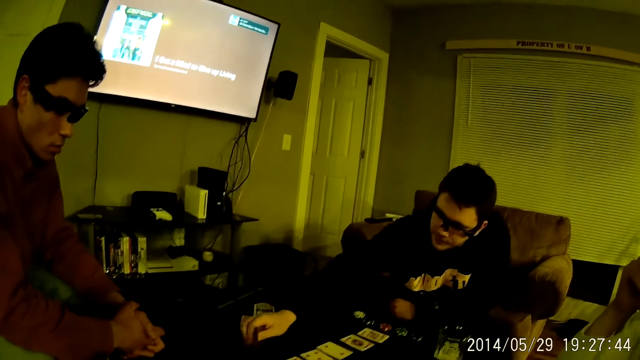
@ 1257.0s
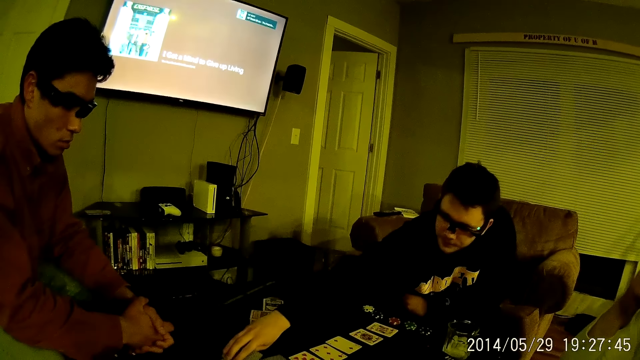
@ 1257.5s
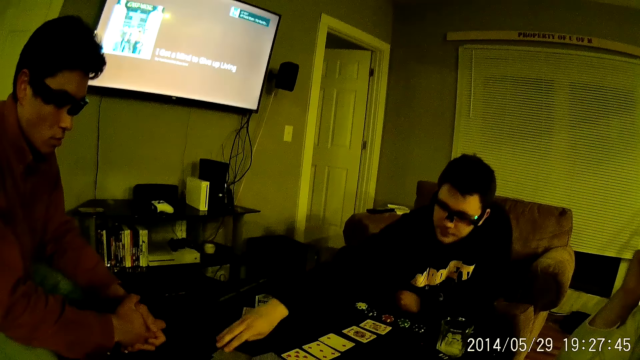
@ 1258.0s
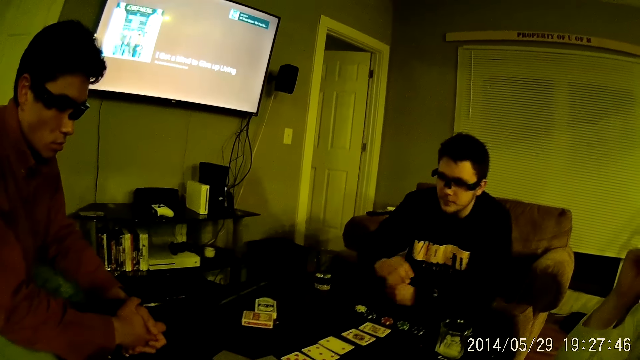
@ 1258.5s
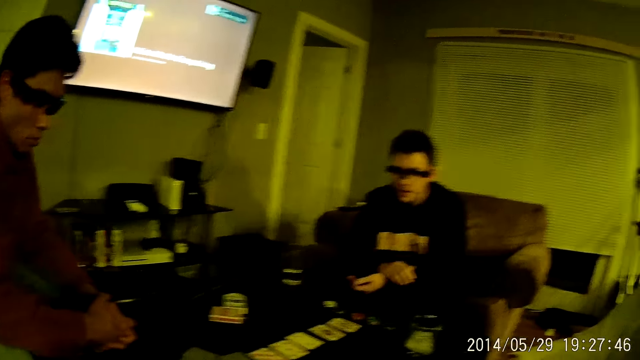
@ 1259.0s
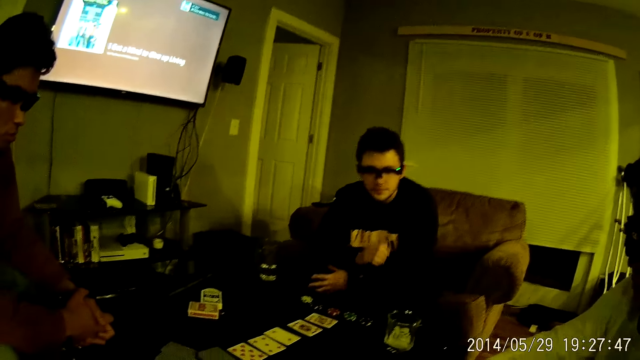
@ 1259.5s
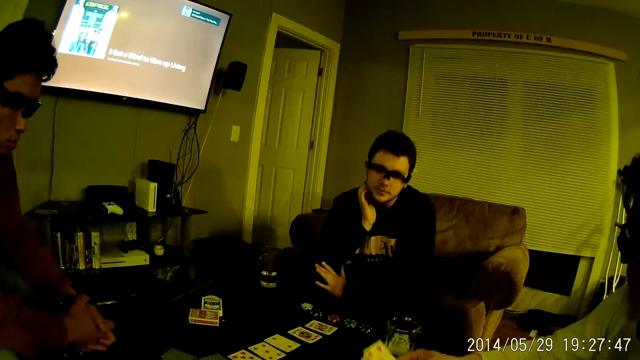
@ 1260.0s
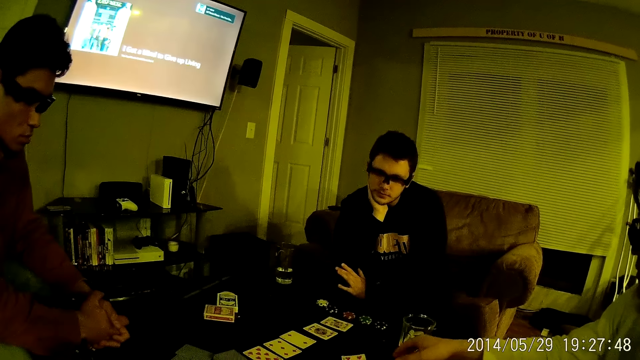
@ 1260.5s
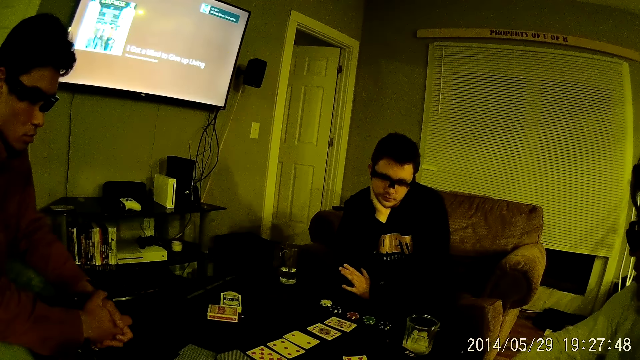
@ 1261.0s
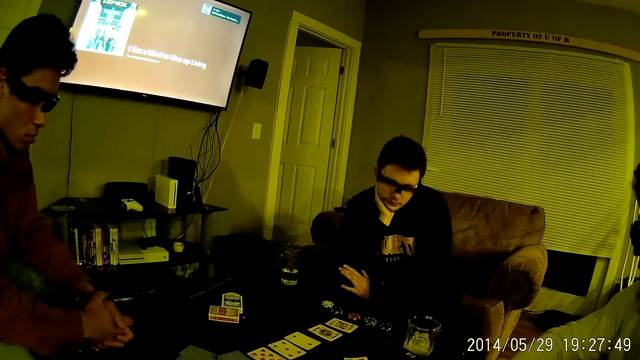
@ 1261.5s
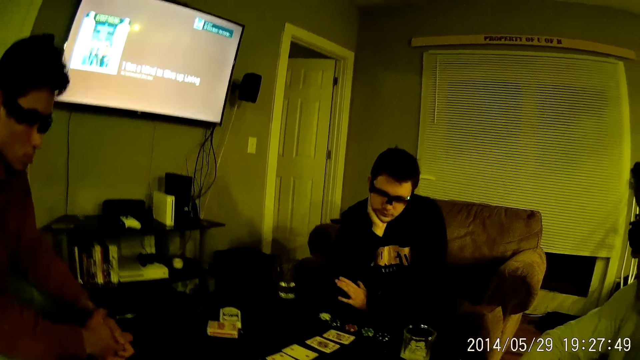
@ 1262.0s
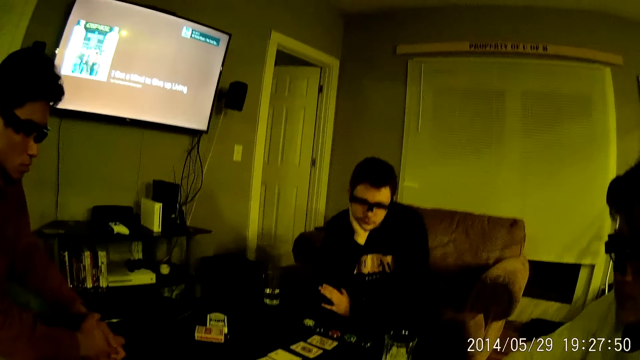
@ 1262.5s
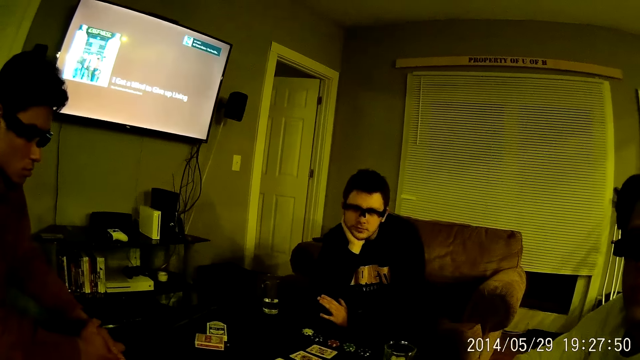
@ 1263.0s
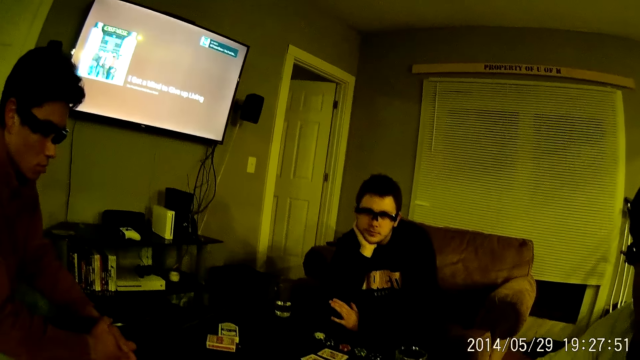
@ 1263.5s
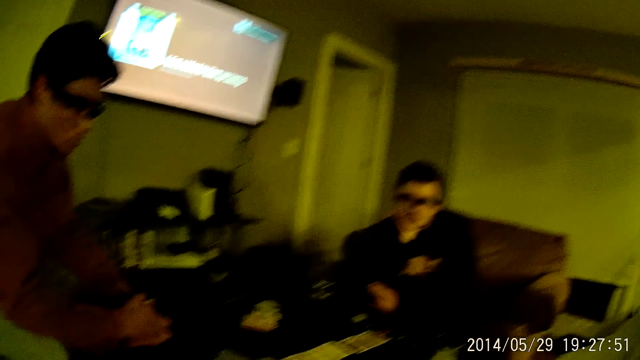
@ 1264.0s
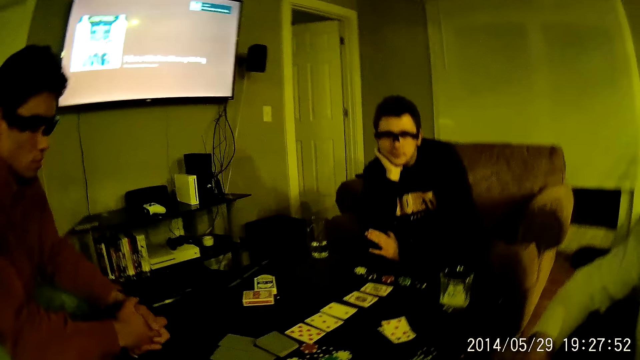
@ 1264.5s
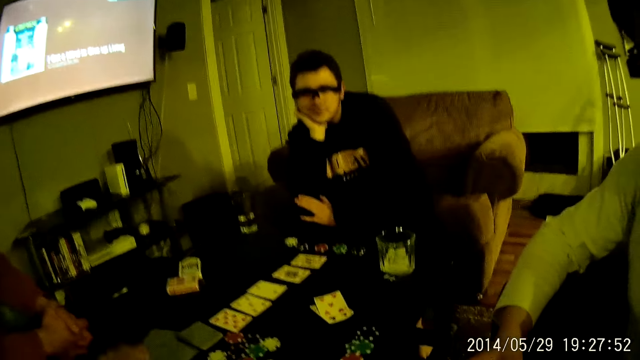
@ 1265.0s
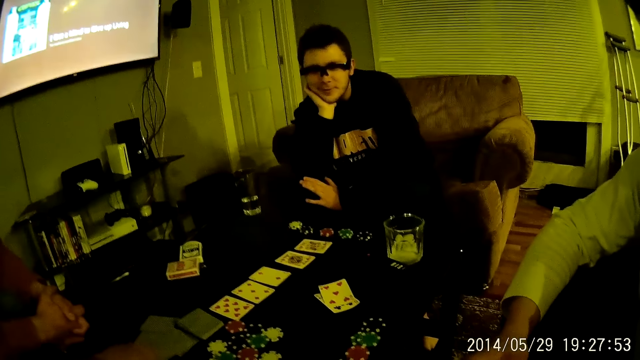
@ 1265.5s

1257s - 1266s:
A man drops the cards in his right hand on the table. The man touches his face. Another man drops the cards in his right hand on the table.

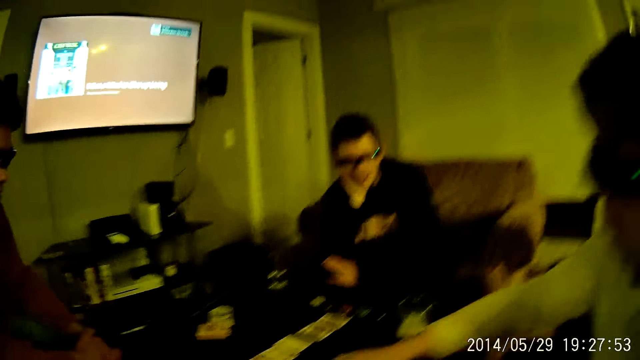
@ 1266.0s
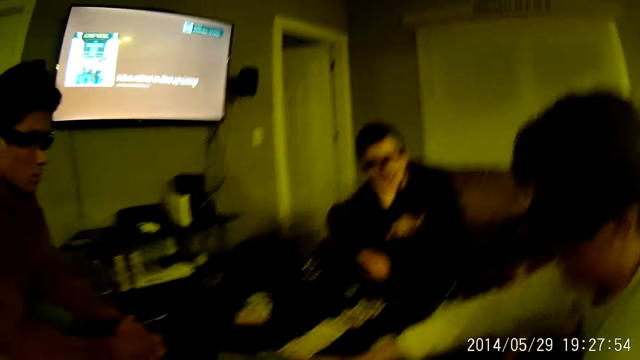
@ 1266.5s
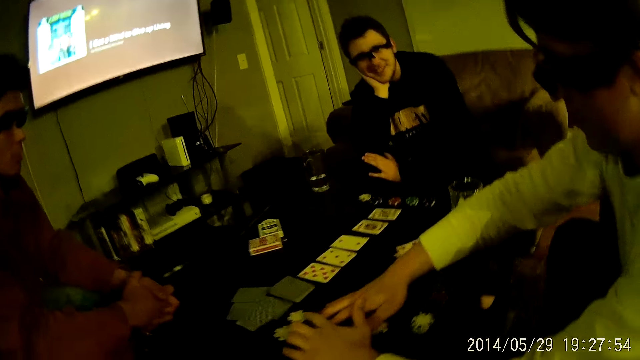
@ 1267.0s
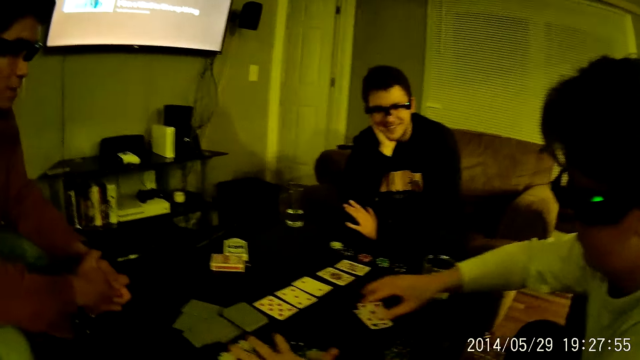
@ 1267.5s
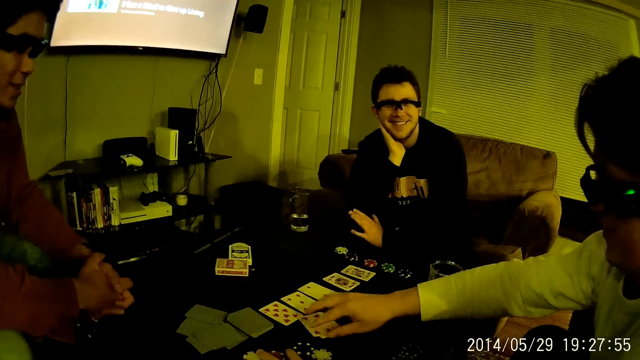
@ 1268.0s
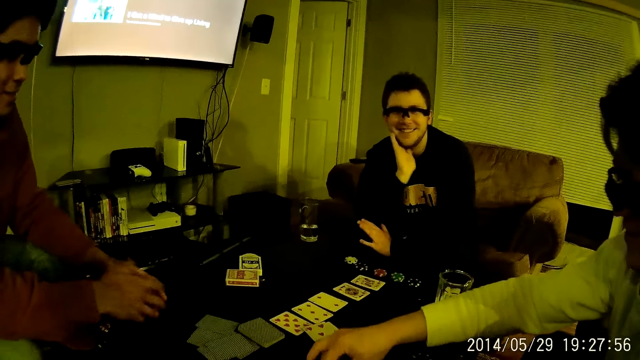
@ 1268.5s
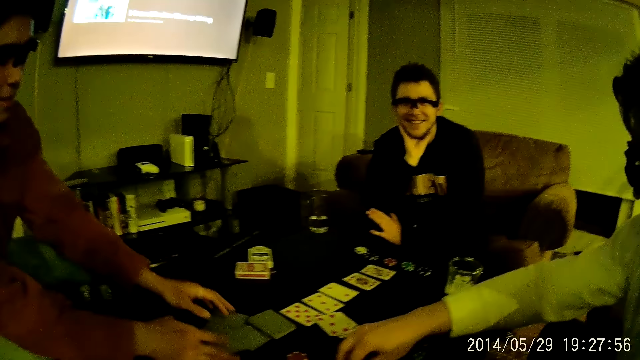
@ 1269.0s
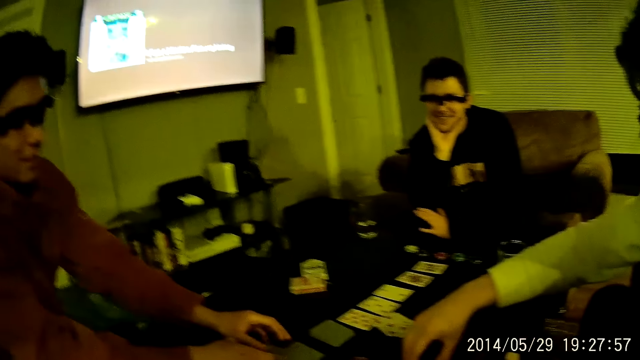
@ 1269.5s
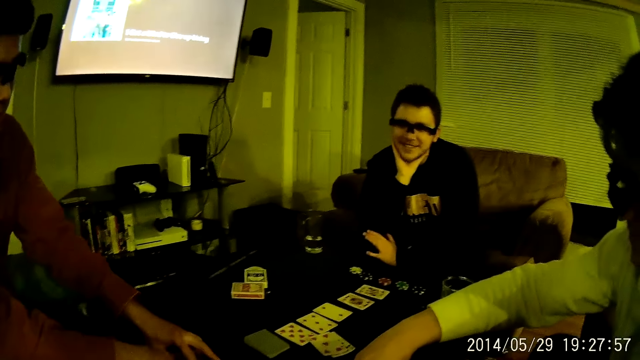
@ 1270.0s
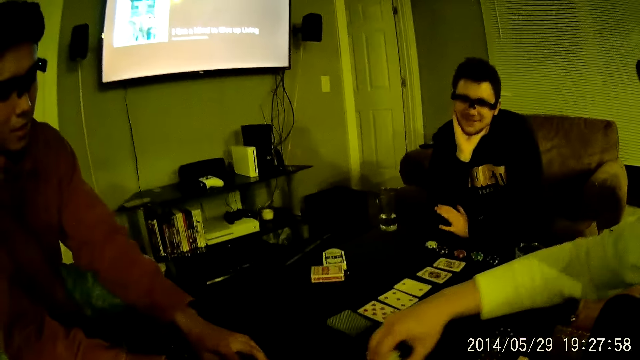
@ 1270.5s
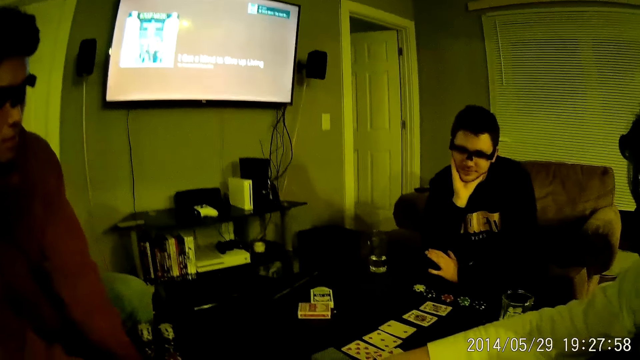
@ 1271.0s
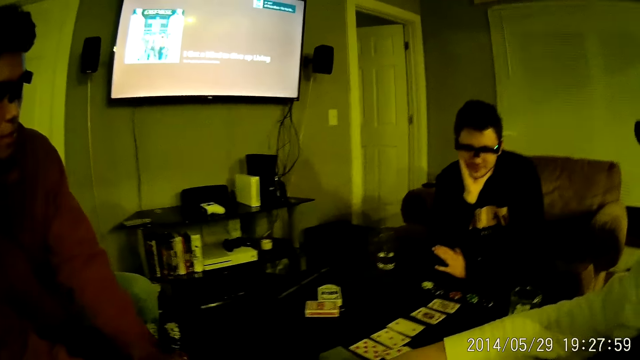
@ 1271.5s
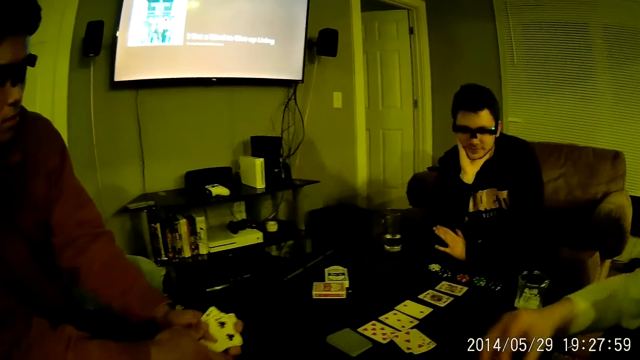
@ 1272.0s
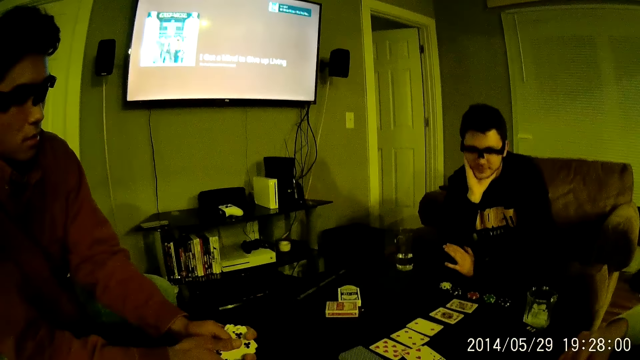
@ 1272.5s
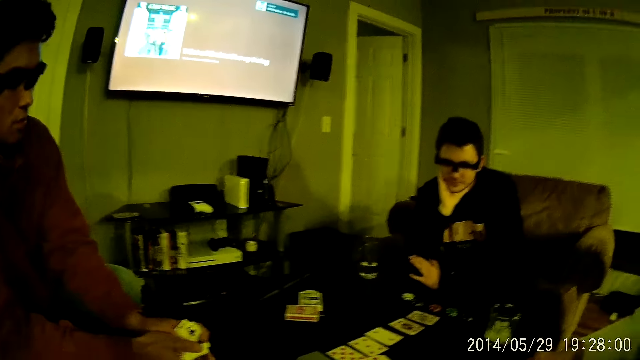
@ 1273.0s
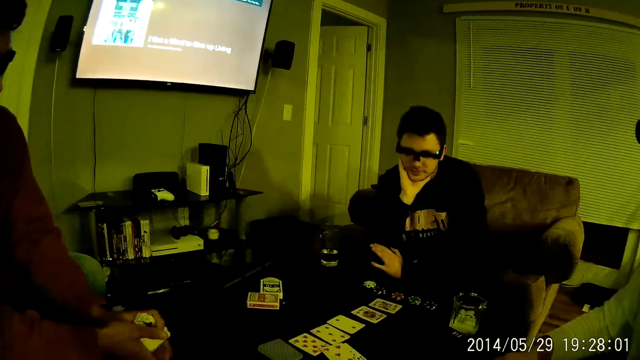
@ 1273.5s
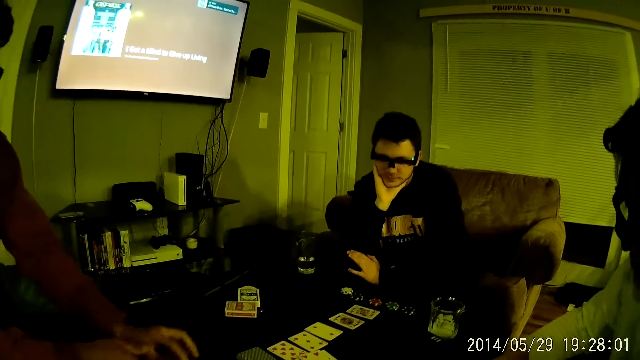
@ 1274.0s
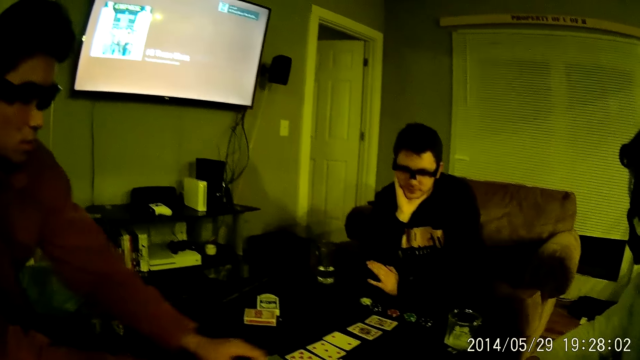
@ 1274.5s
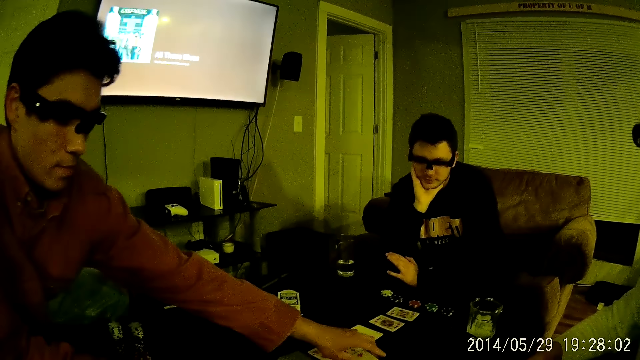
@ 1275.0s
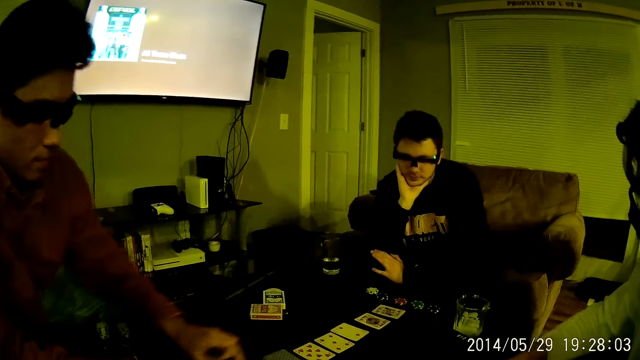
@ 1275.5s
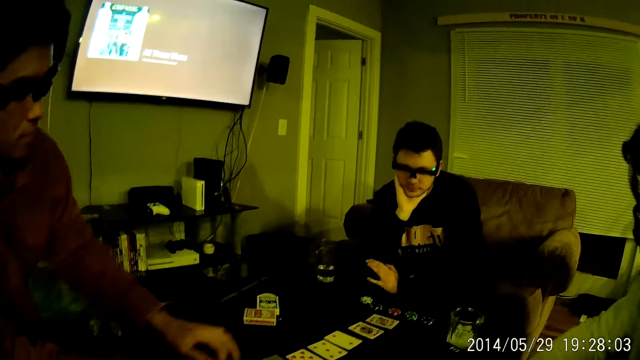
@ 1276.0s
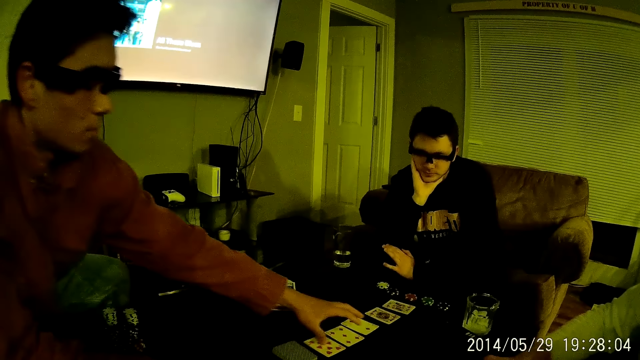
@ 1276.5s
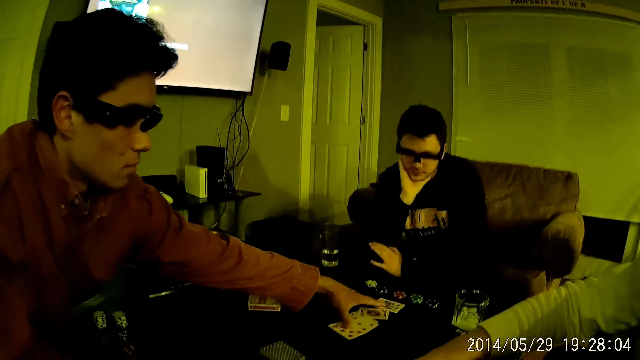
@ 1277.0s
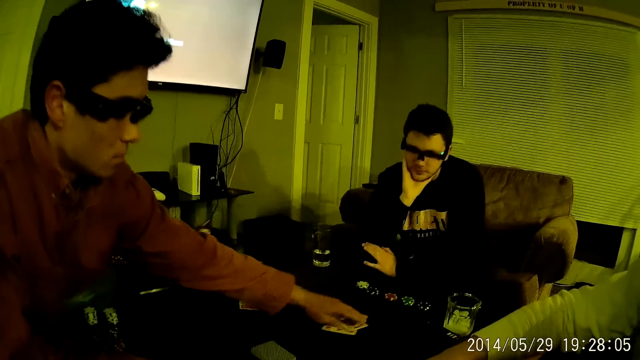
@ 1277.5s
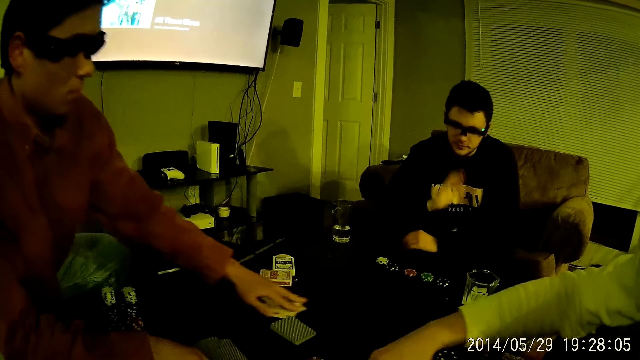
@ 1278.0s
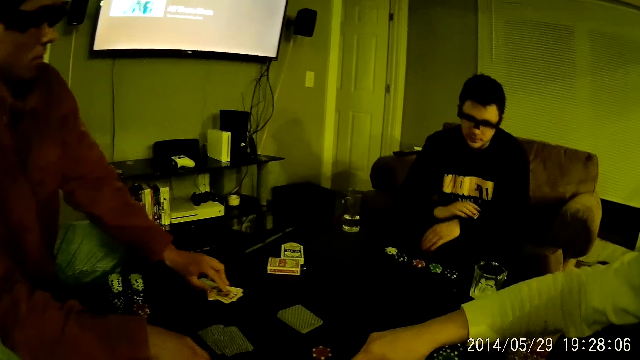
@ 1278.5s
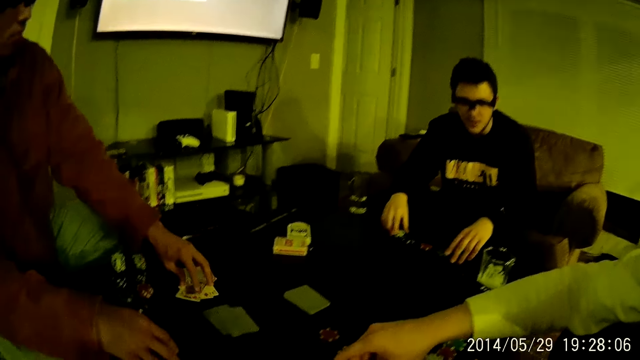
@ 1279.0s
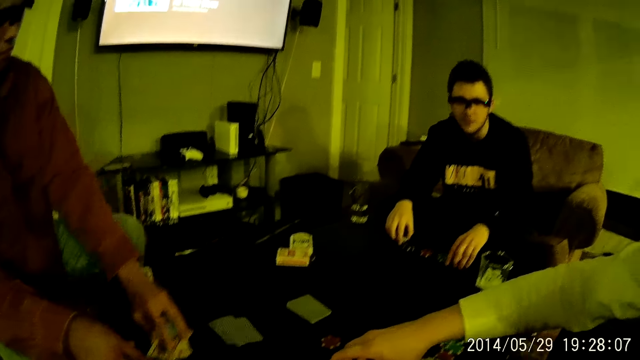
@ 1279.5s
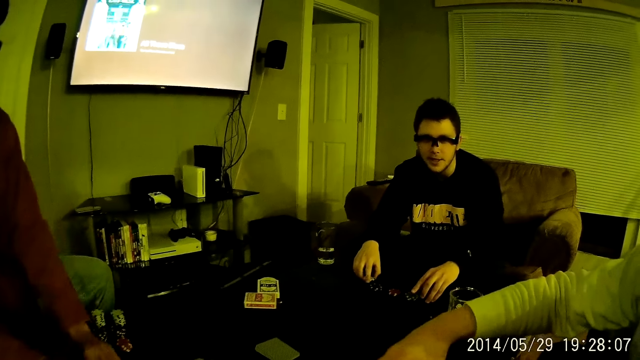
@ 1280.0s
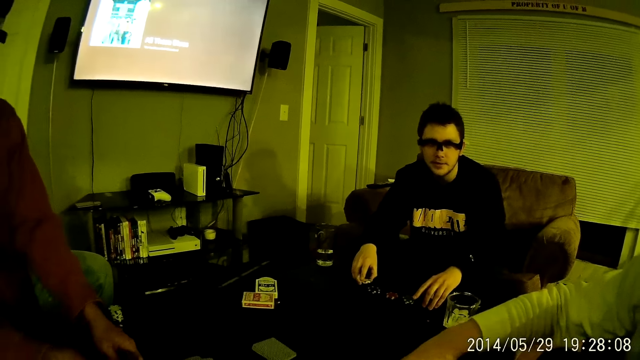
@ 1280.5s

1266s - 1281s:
A man talks. Another man laughs. The first man packs the chips on the table with both hands and adjusts some cards on the table forward with his right hand. A third man laughs. The third man takes some cards from the table with both hands. The camera wearer converses with the first man. They look around. The second man touches the chips. The first man converses with the man.
